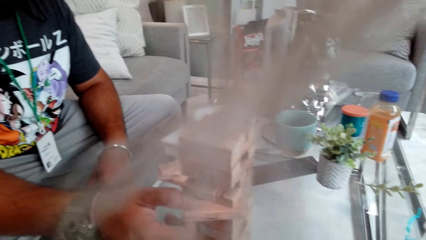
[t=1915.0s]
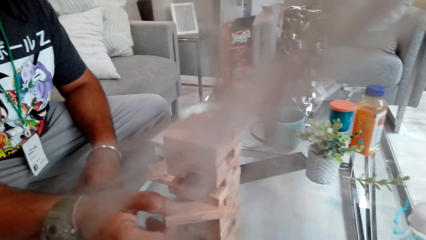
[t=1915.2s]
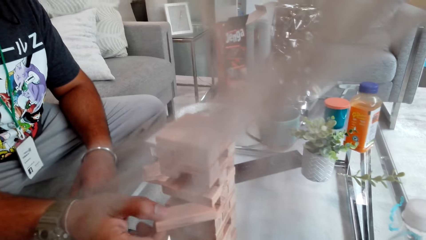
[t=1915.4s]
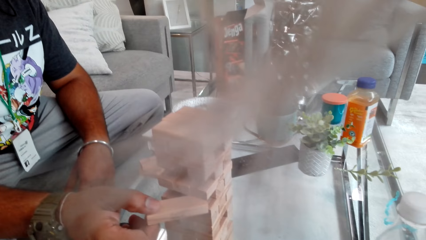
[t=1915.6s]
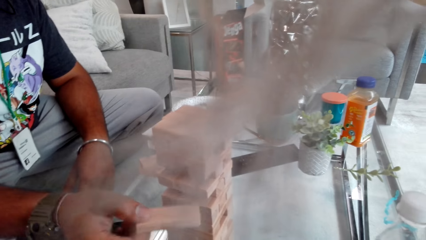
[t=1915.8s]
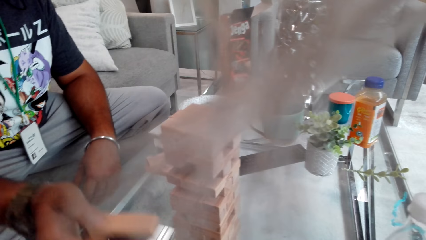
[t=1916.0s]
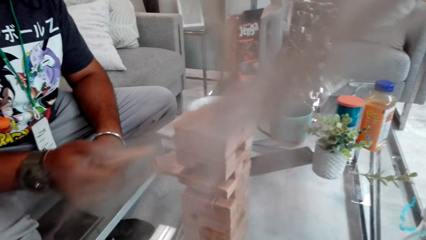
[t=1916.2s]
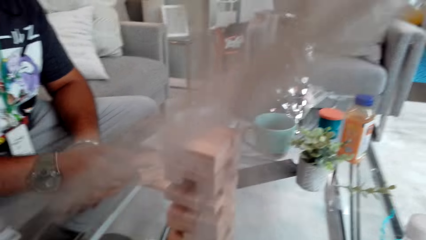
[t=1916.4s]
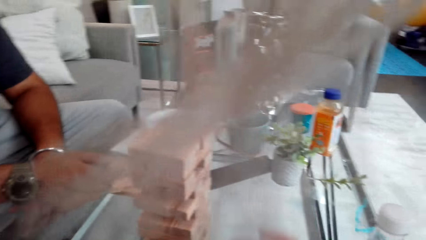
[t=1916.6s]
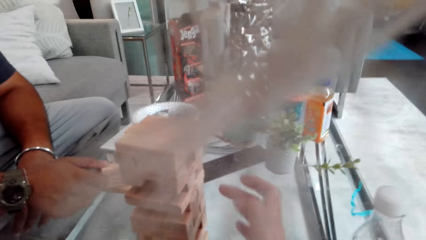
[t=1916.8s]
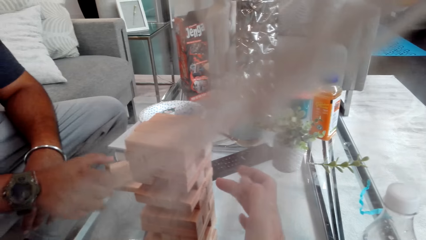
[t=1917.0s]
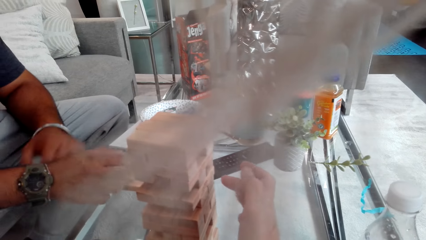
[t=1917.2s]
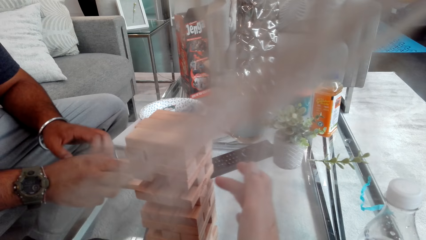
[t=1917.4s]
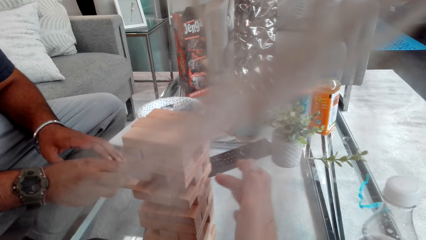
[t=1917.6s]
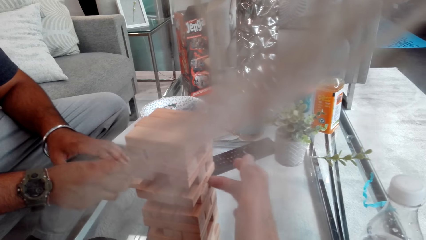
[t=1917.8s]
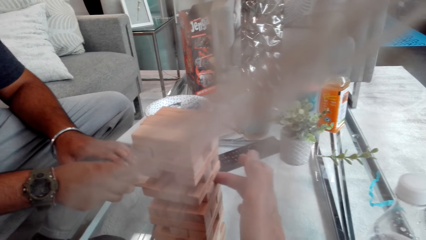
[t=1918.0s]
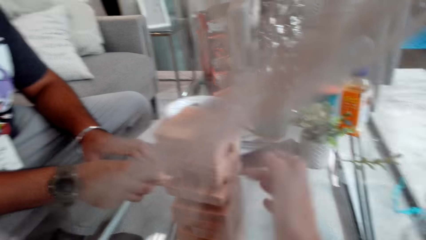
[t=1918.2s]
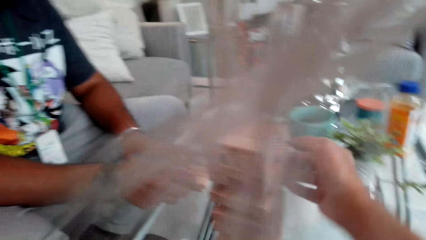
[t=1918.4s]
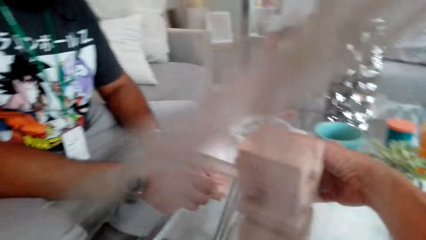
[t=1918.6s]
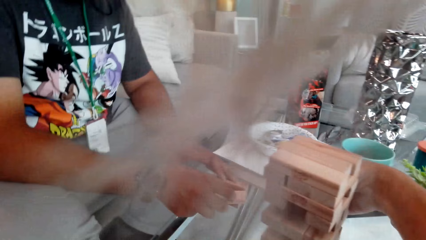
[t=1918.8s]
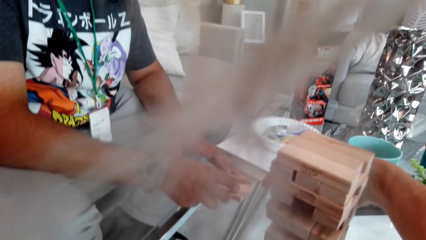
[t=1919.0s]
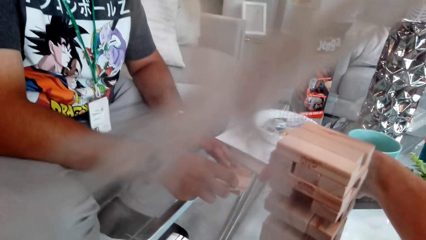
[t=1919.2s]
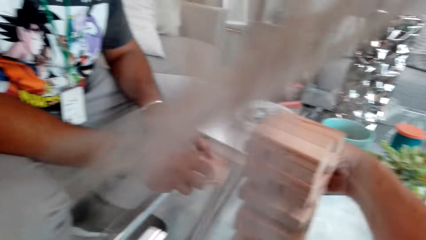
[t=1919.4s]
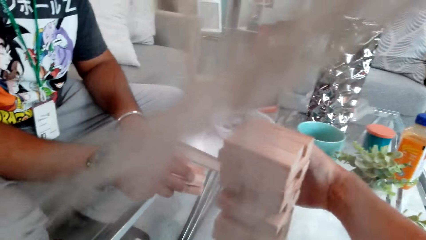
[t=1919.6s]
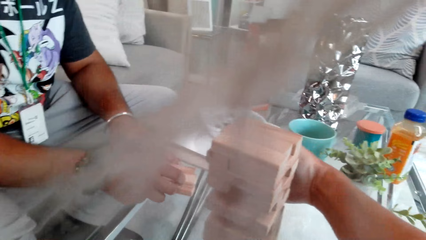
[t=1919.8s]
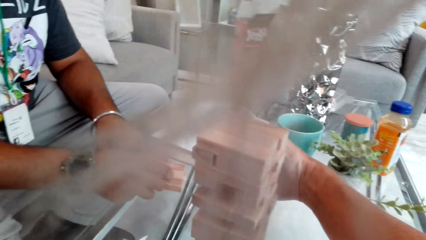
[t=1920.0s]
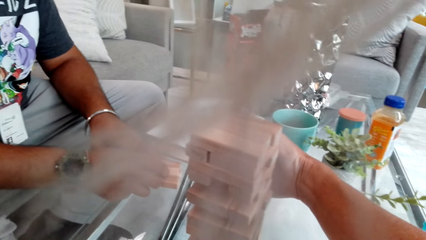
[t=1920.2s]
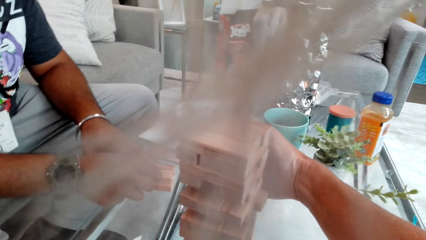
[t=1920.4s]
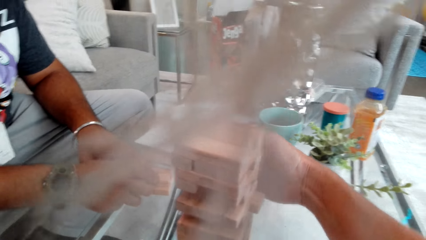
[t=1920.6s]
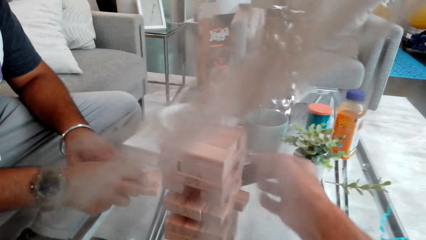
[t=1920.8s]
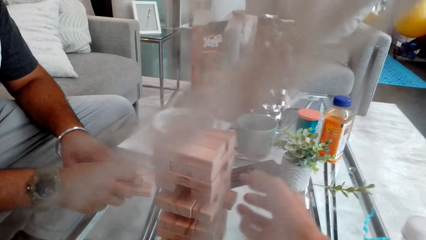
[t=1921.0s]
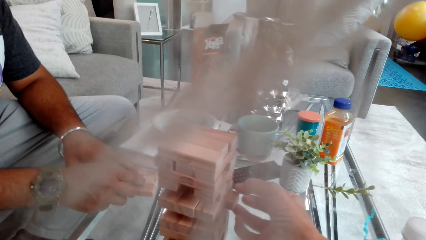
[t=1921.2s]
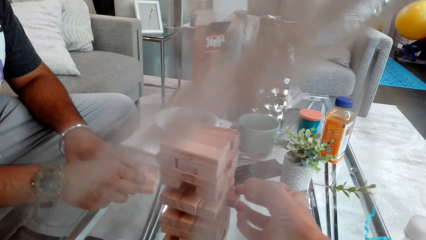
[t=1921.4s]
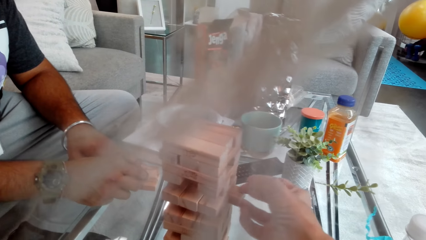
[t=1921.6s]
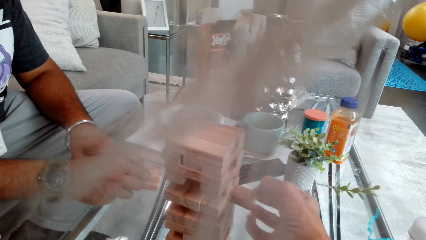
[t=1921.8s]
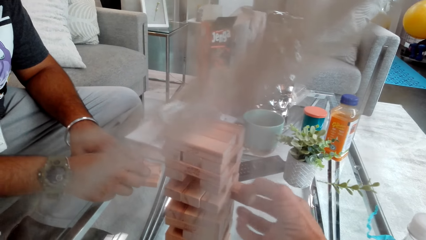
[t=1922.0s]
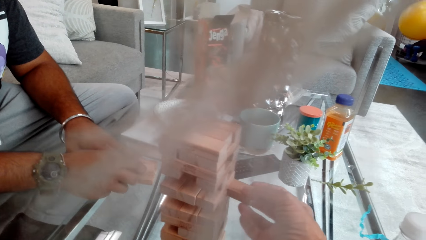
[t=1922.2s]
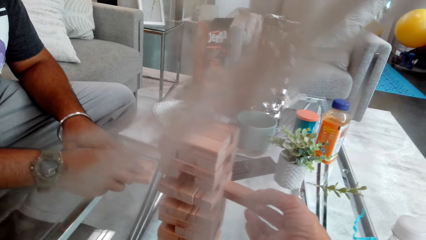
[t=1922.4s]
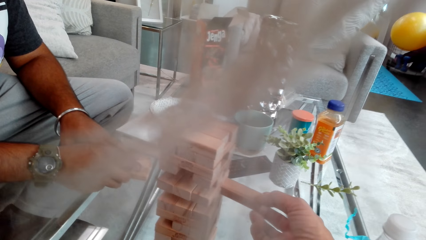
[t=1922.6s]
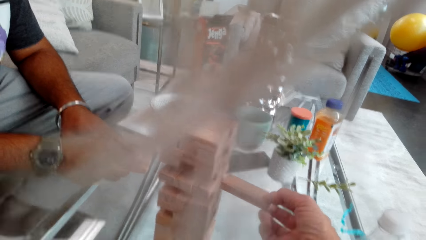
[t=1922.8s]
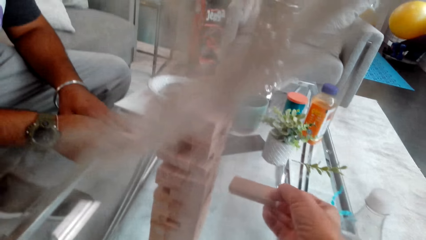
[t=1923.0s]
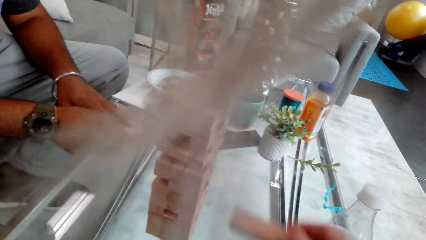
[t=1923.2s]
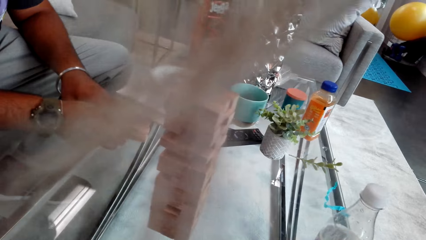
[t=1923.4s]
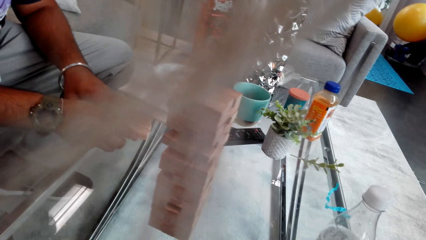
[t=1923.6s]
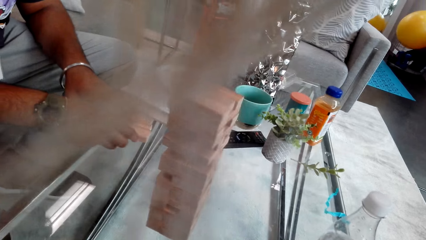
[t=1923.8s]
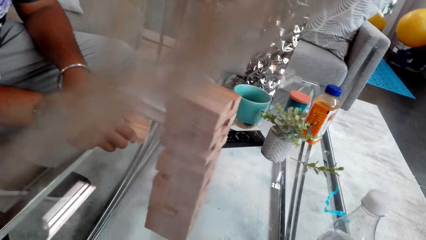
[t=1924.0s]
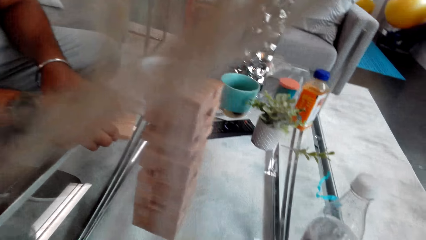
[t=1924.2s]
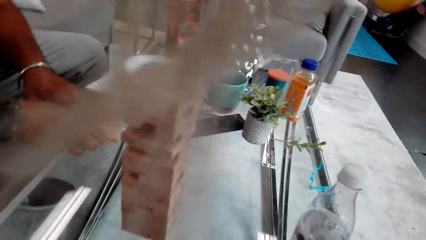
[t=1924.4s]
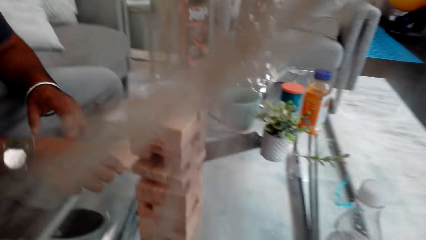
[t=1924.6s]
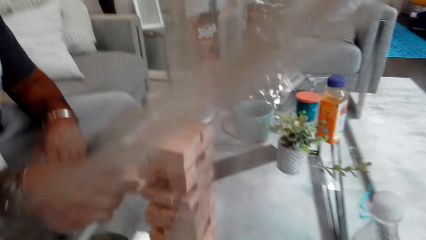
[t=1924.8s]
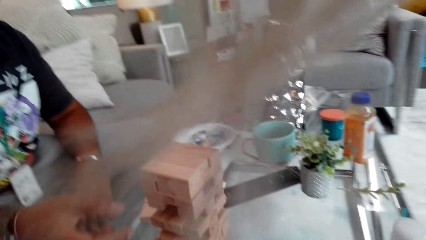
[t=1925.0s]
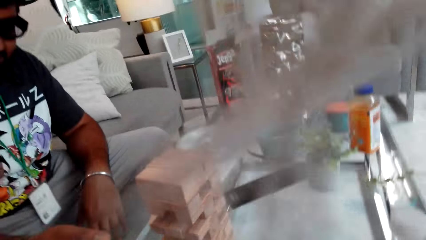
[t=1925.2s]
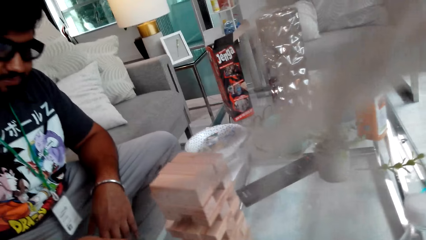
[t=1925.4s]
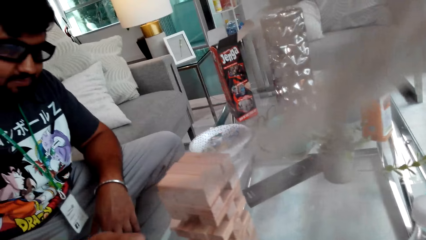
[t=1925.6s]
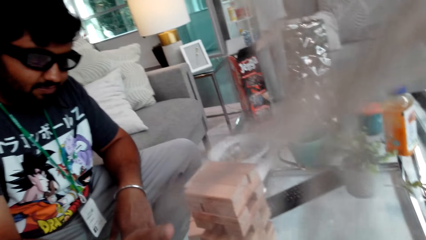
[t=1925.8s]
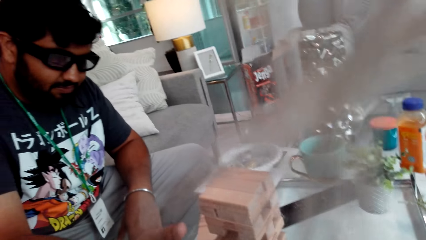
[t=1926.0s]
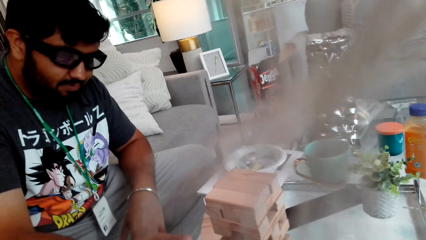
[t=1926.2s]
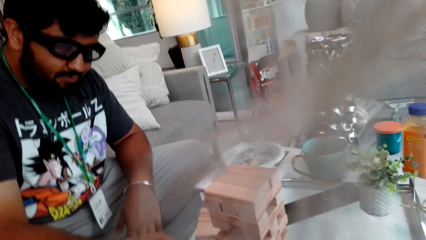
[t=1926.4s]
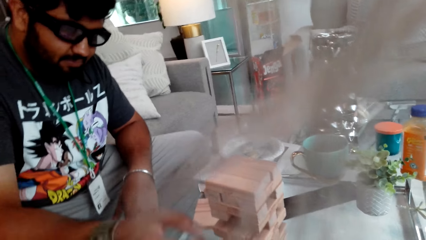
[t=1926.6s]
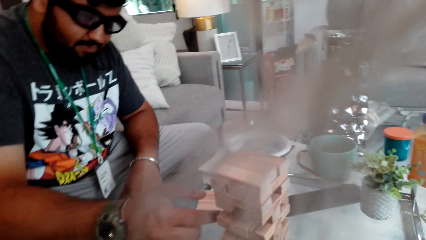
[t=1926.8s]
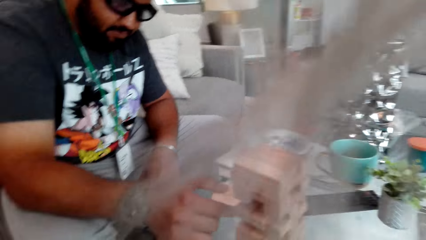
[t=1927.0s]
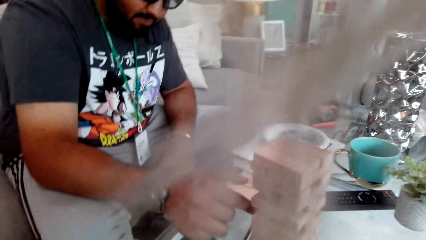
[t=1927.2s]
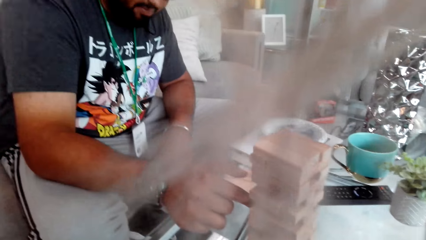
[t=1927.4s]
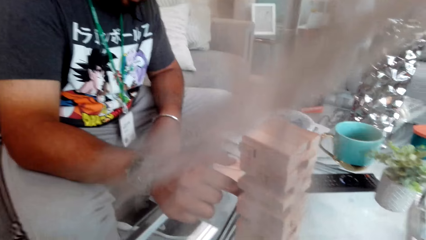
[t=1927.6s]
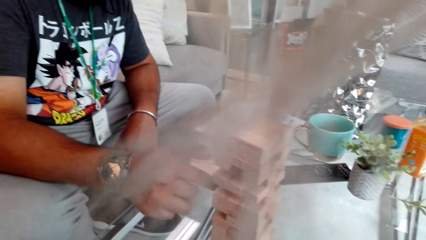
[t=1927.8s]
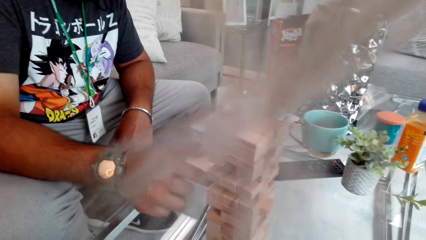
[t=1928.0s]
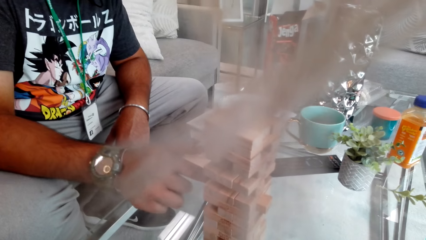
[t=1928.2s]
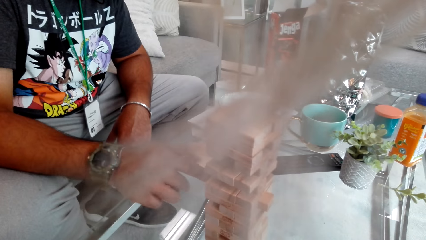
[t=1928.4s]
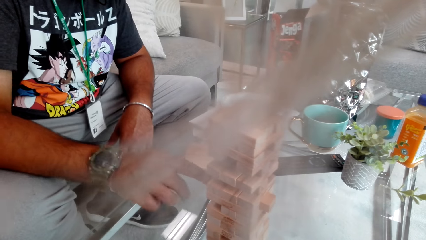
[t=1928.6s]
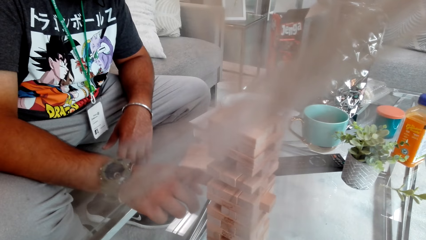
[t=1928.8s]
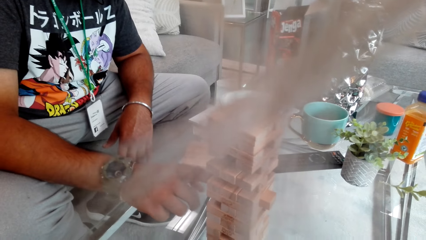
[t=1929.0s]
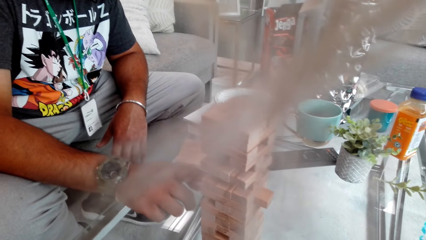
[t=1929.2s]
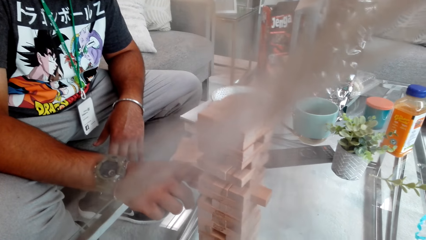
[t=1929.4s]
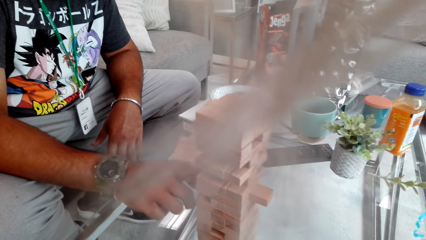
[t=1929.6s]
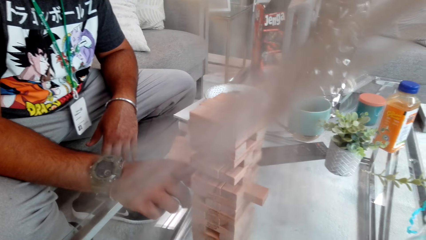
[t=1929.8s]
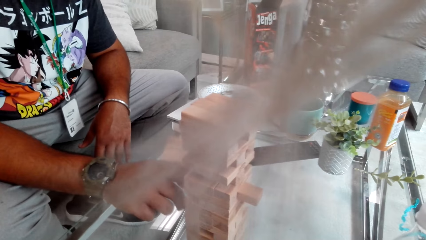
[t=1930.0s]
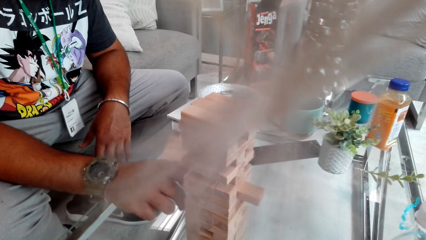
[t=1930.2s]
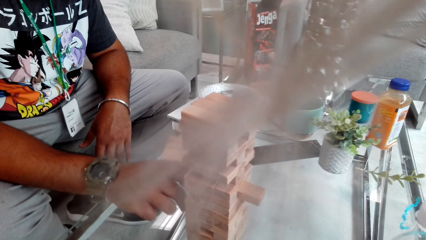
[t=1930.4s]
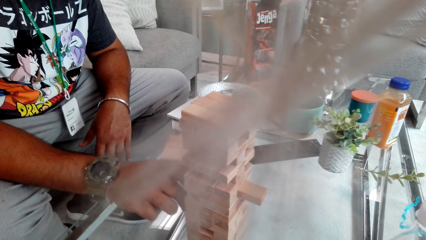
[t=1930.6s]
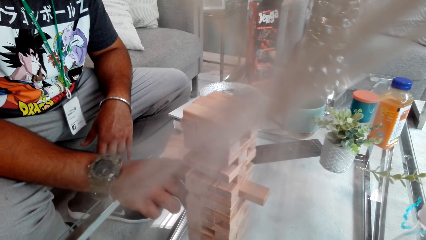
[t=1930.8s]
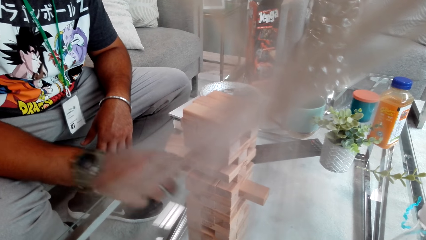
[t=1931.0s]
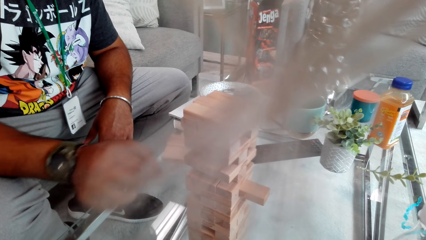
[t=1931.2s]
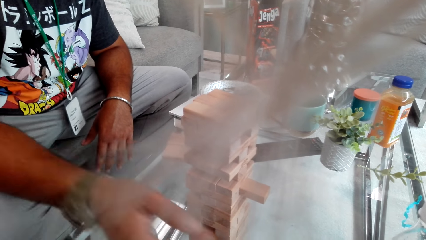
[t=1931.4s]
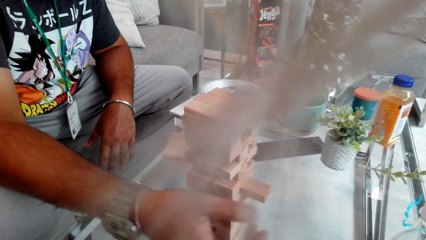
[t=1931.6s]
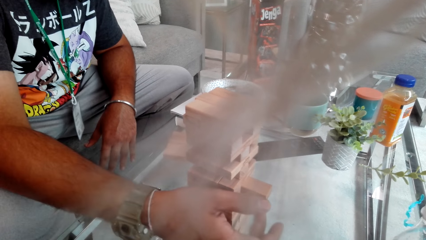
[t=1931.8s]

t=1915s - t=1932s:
A person plays the jenga game and places the wood on the other woods. The camera wearer plays the jenga game. They push the wood with the finger and pull the wood with the right hand. The person puts the jenga blocks on the table, plays the jenga game, and pushes the wood.
